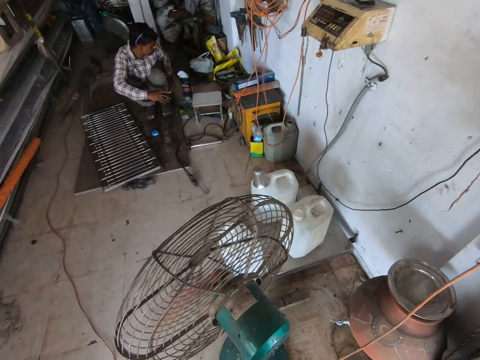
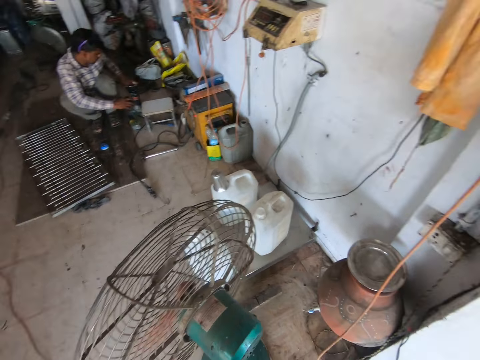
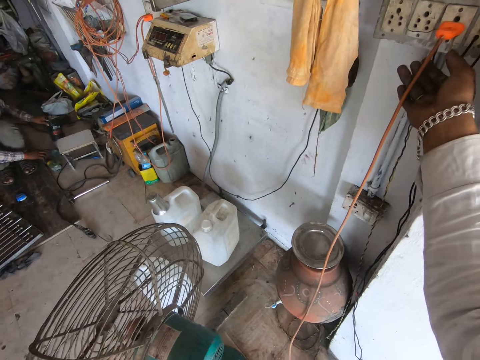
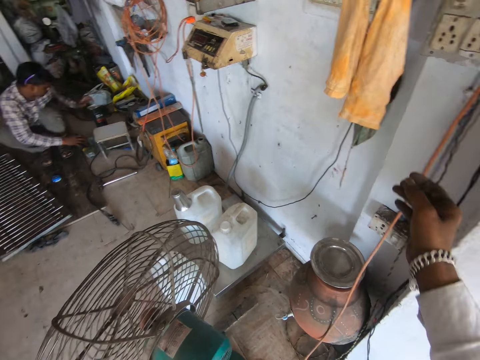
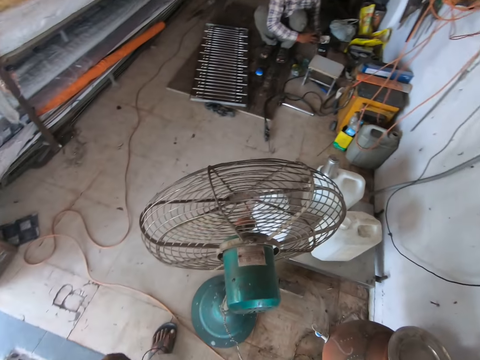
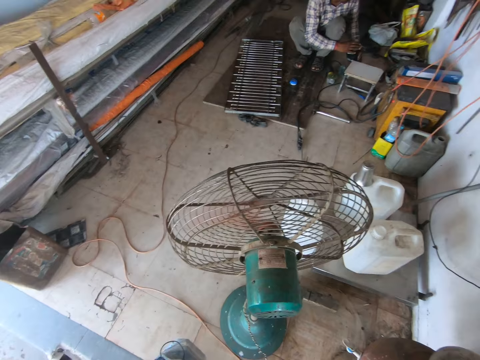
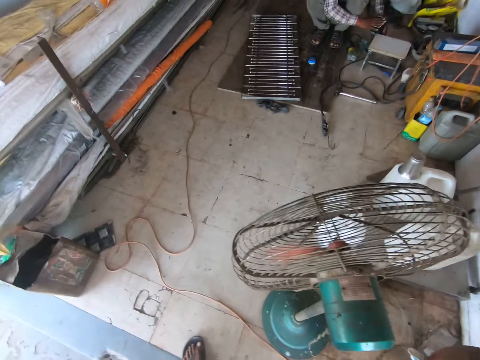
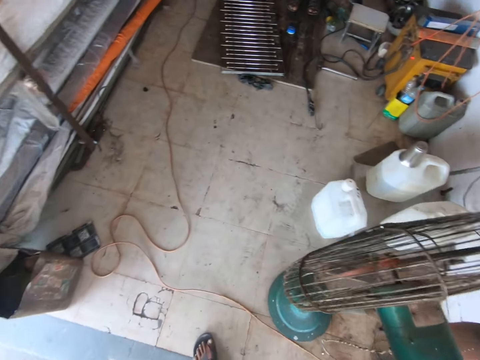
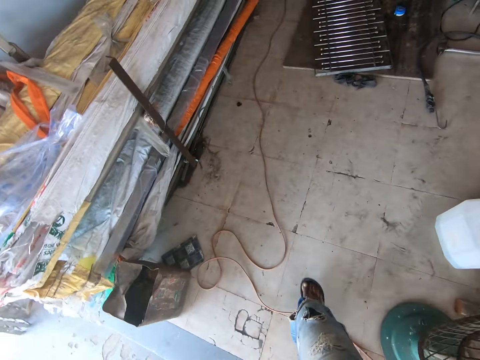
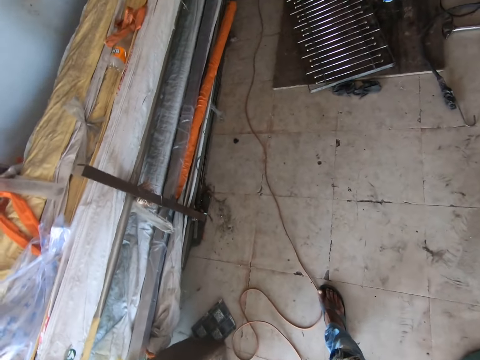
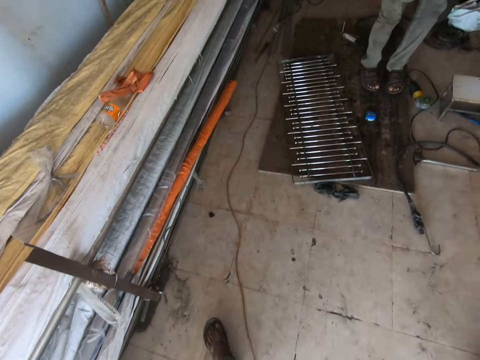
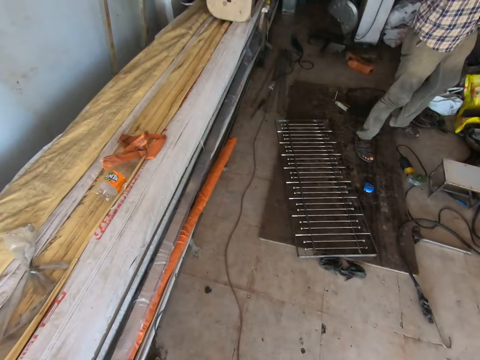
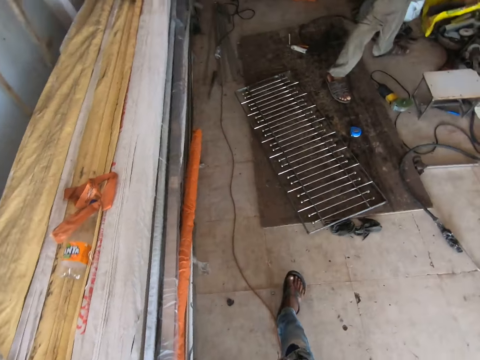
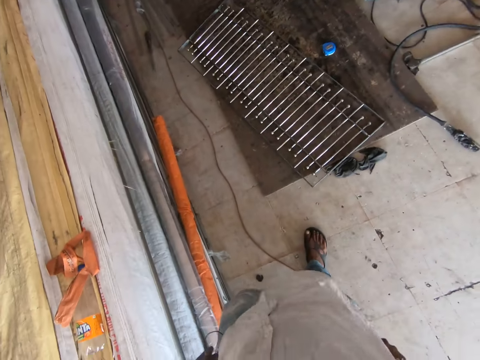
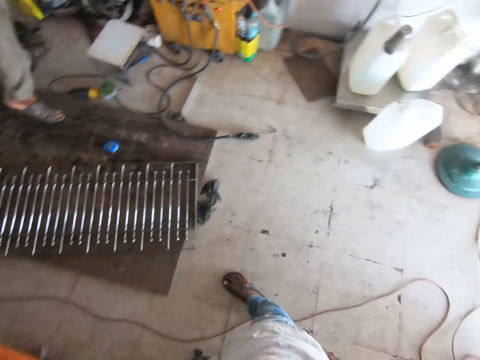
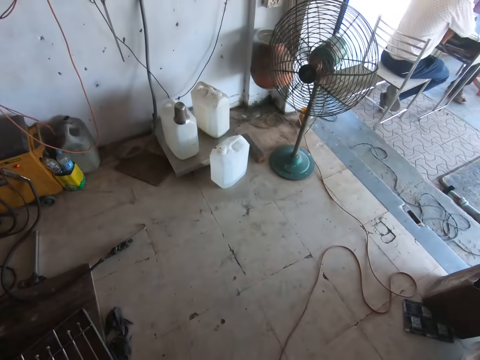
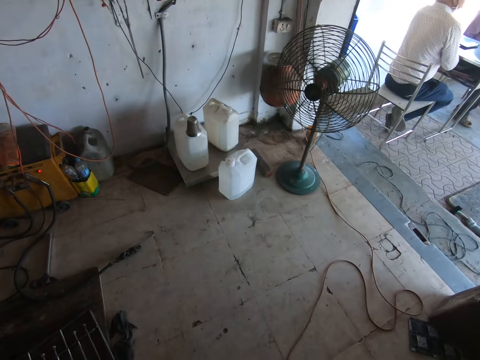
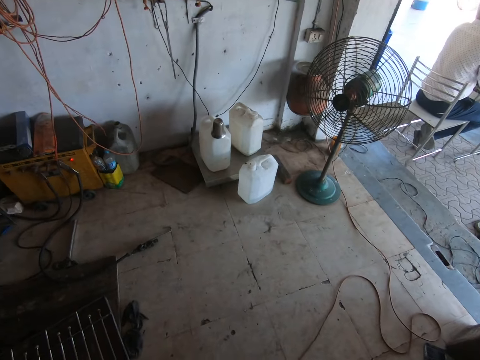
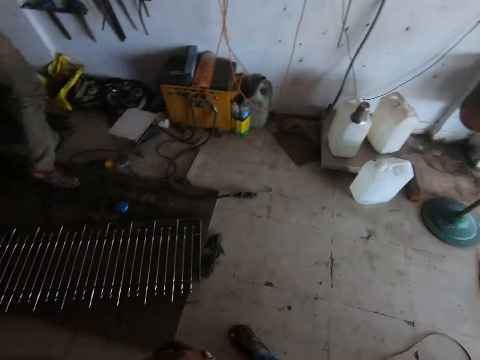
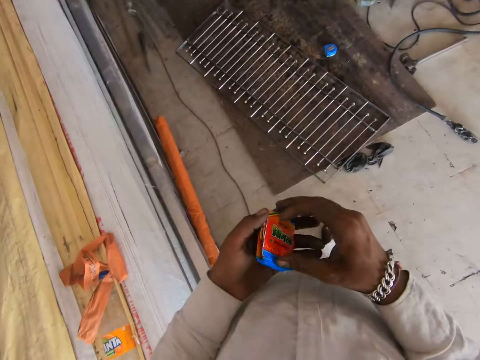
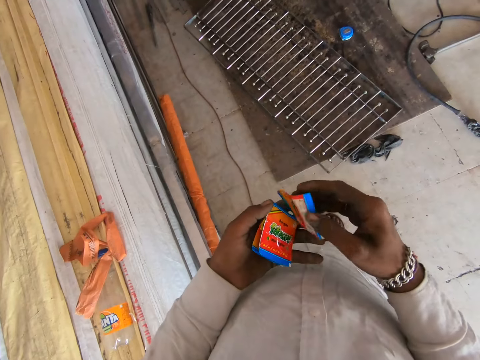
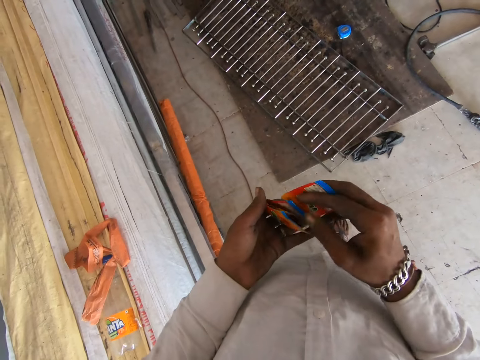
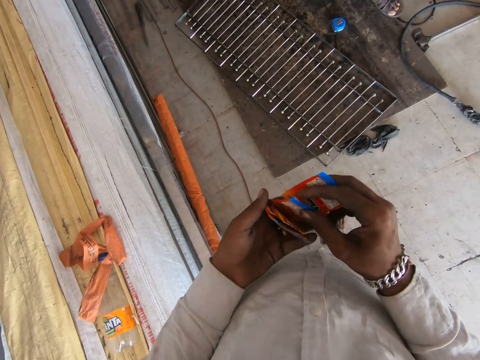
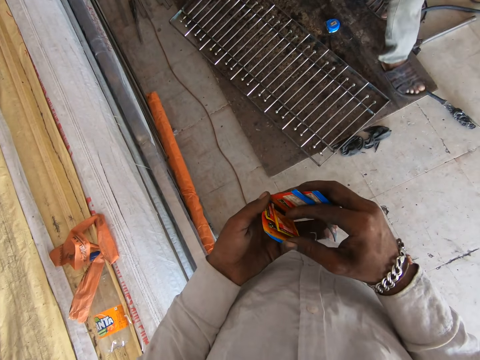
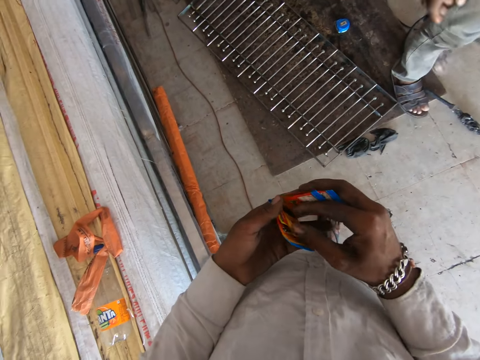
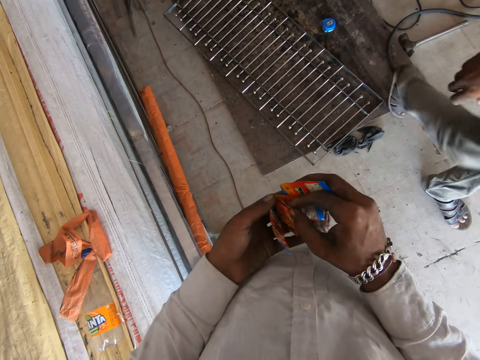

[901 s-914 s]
The camera wearer looks around. He walks on the floor. He looks around. He looks at the fan. He holds the sachet with his hands.

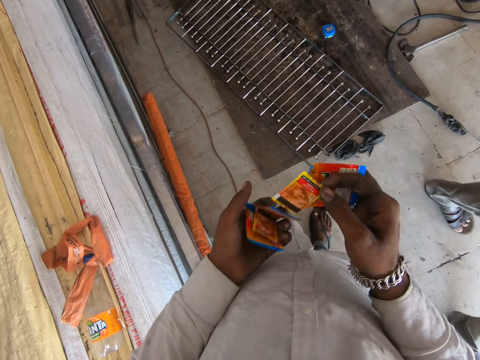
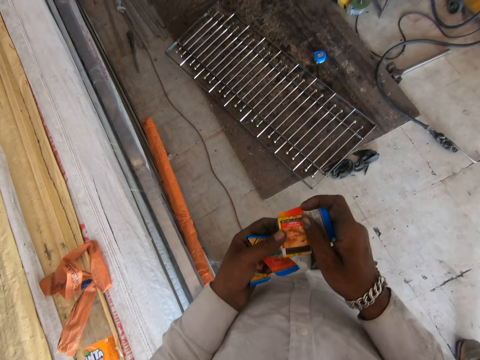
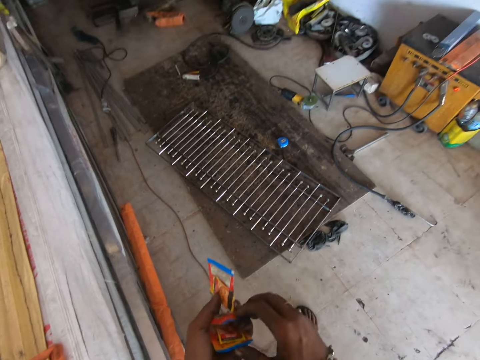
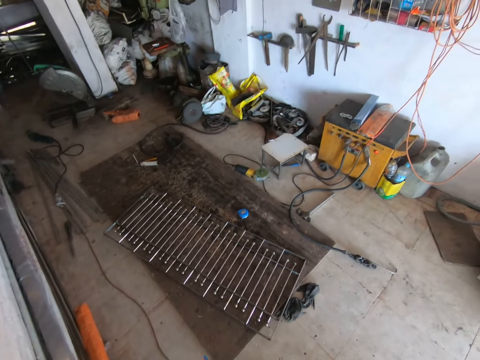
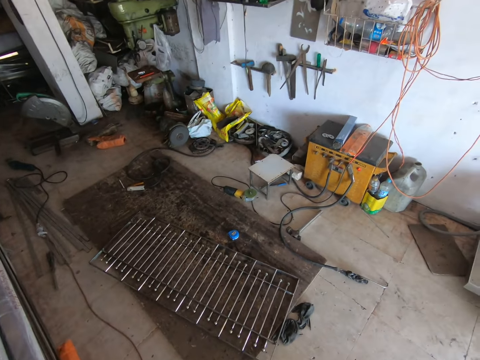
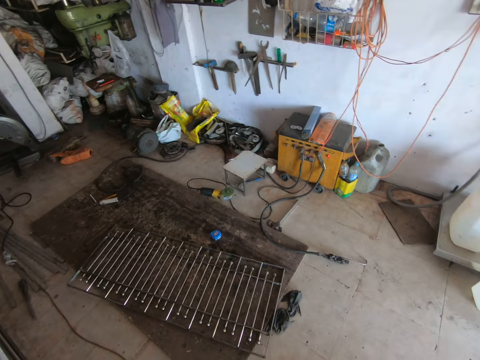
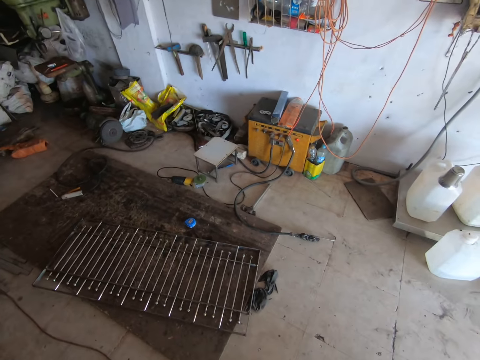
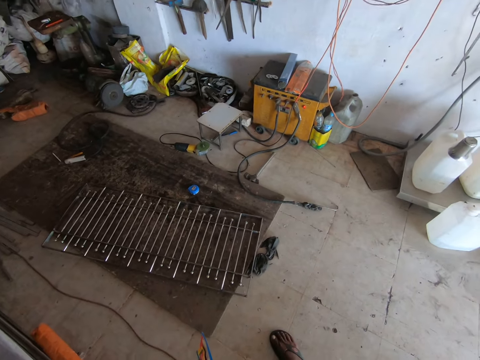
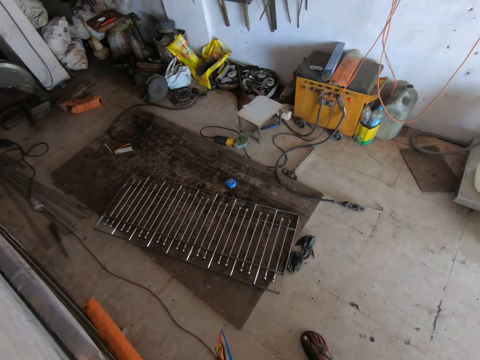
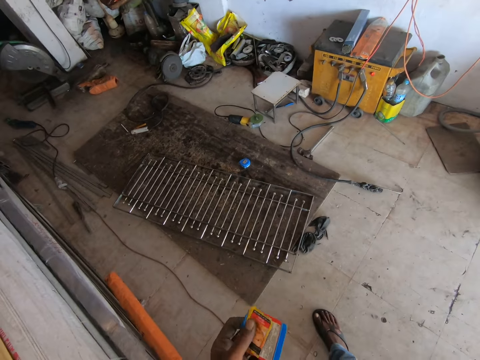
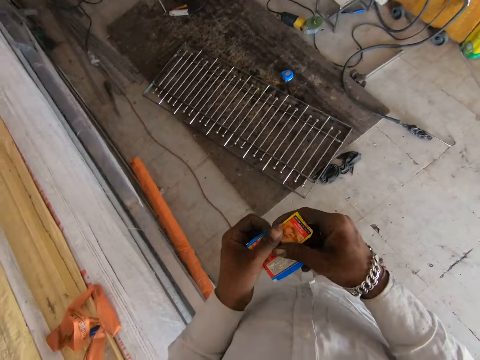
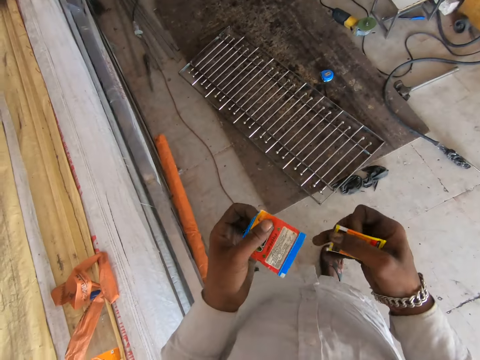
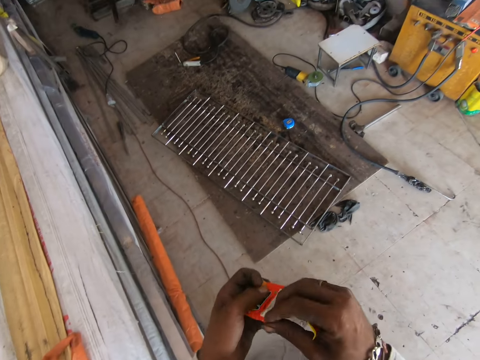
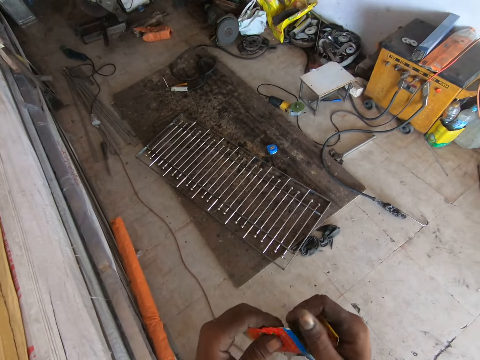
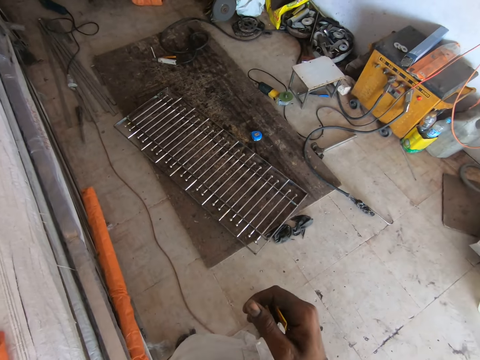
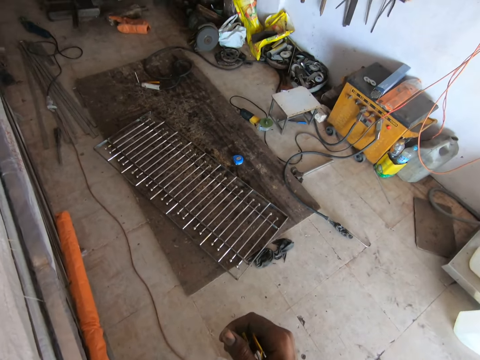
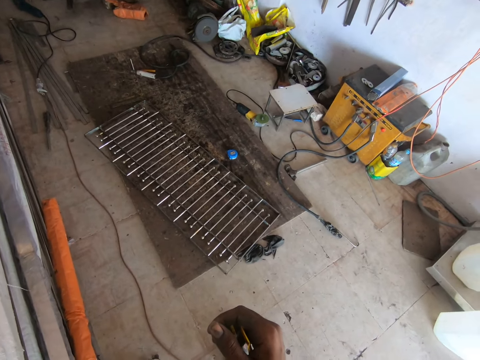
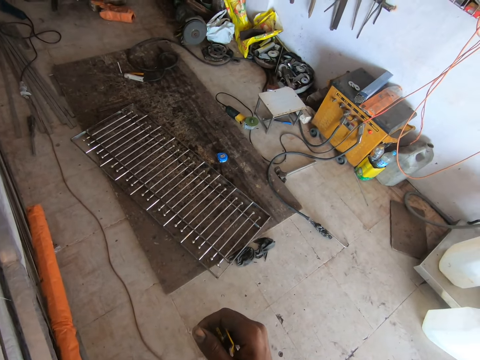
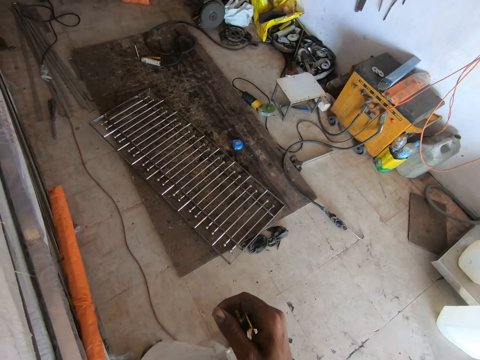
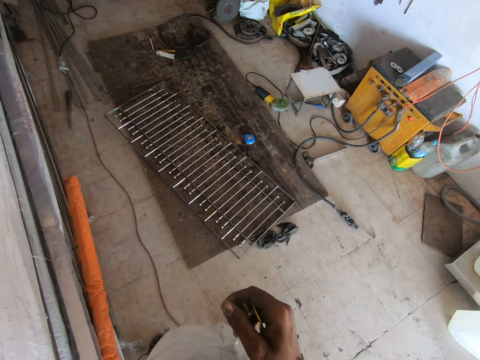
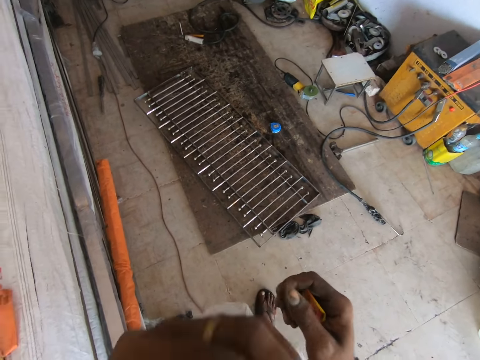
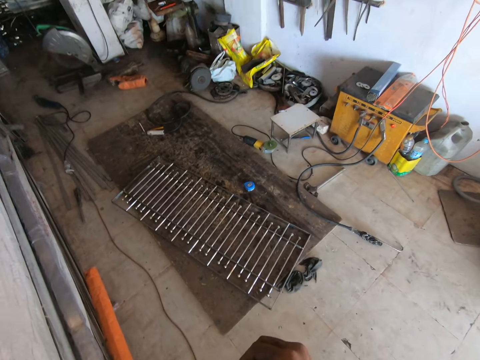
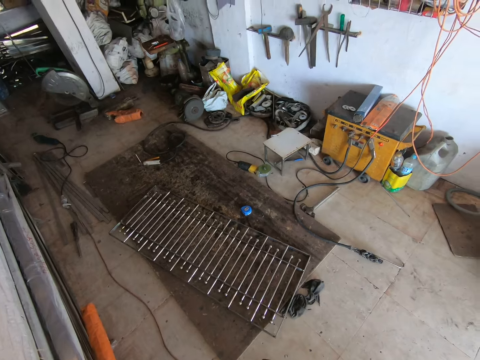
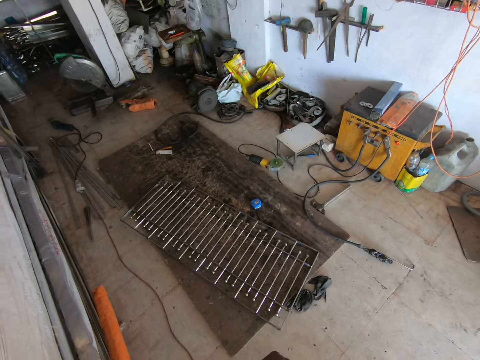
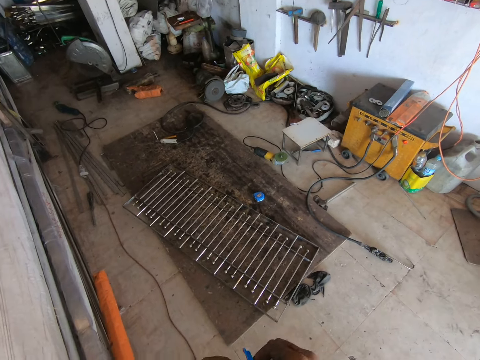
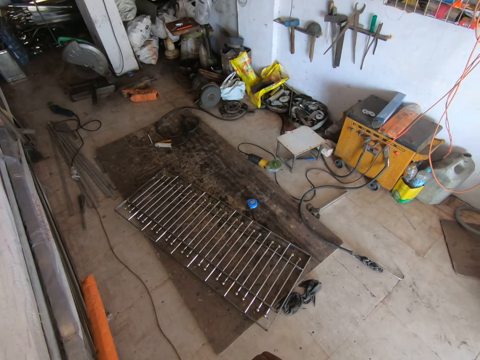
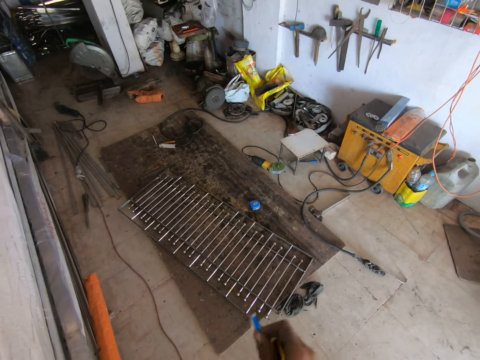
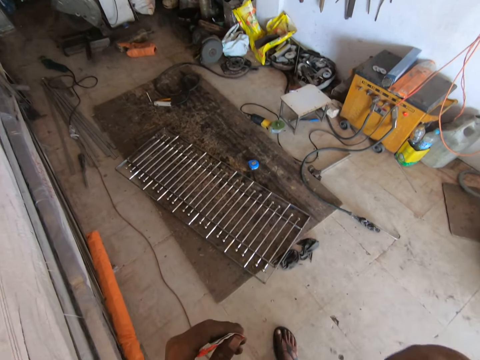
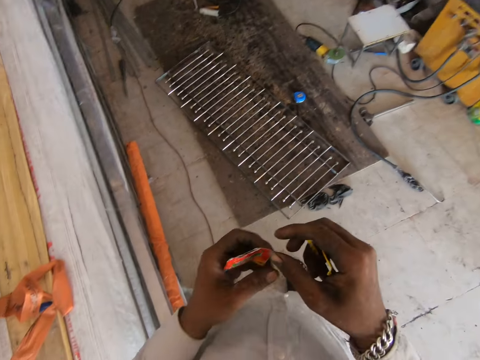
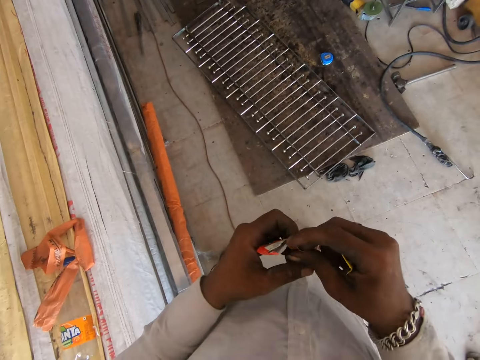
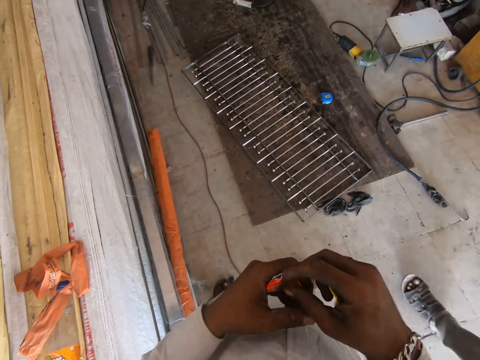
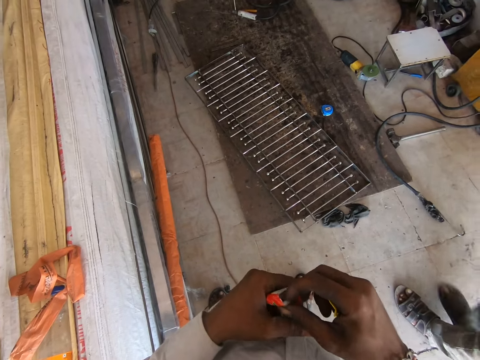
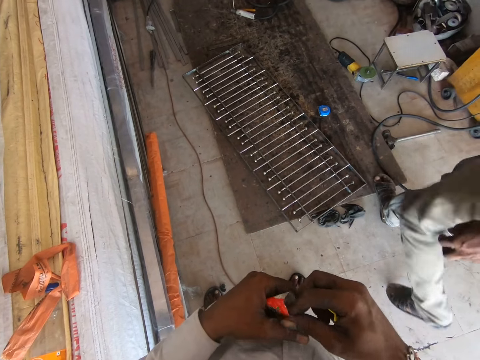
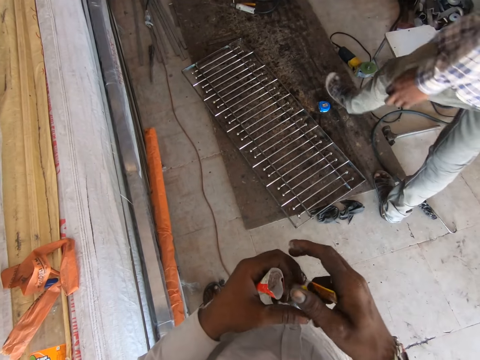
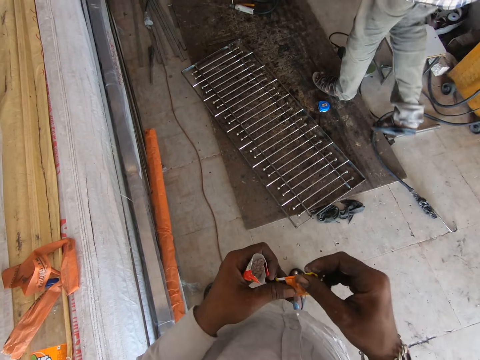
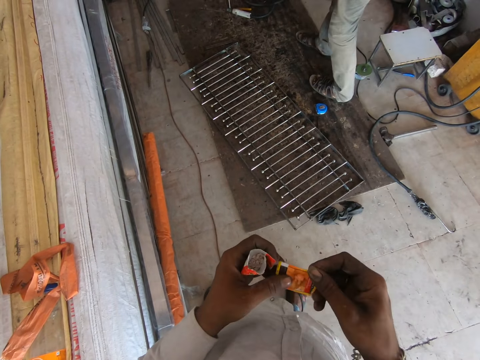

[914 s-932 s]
The camera wearer looks around. He holds something with his hands. He holds the sweet.
